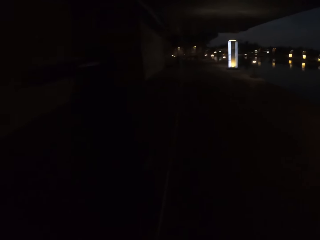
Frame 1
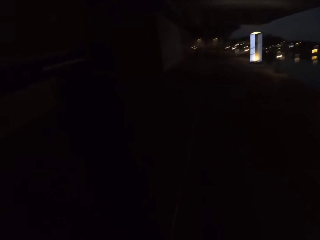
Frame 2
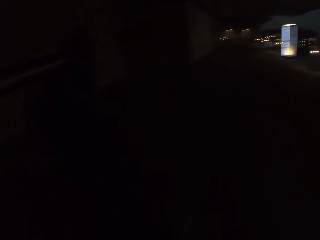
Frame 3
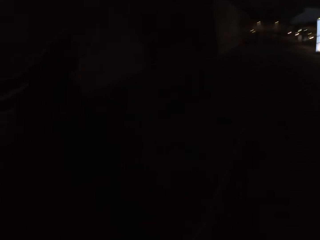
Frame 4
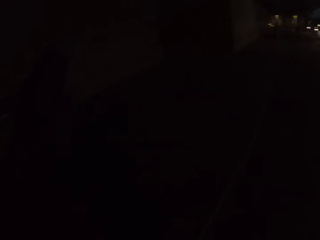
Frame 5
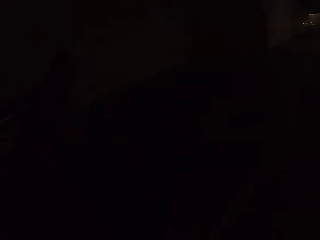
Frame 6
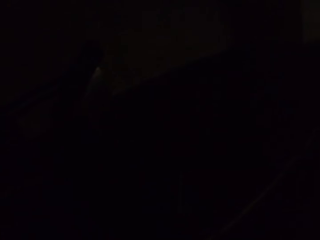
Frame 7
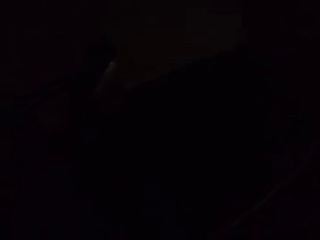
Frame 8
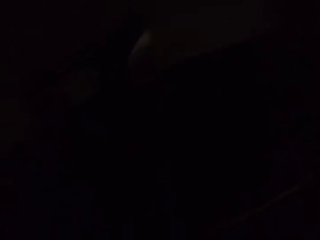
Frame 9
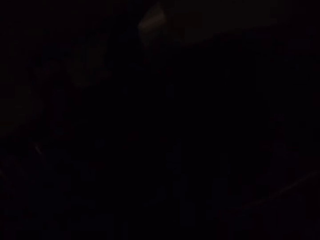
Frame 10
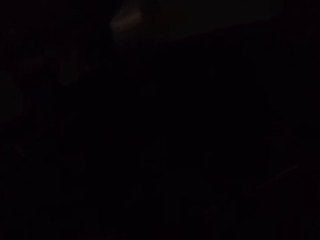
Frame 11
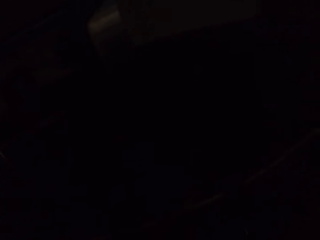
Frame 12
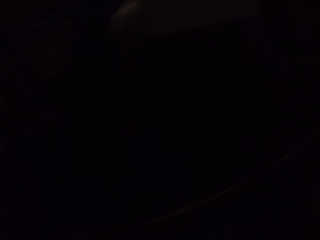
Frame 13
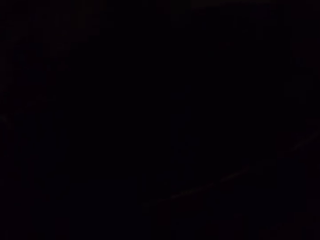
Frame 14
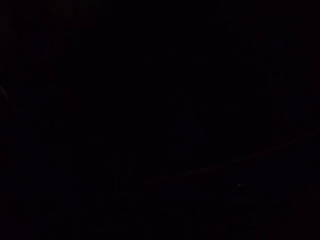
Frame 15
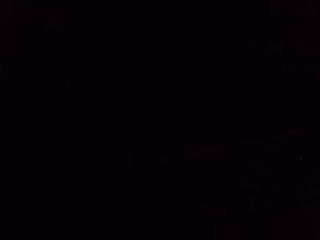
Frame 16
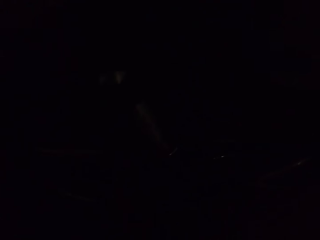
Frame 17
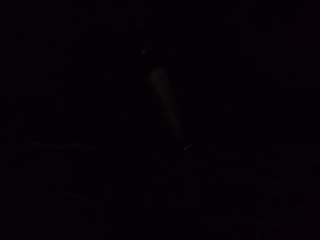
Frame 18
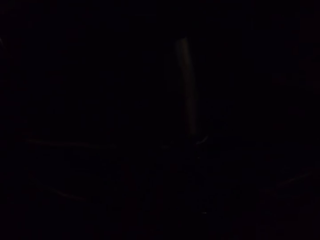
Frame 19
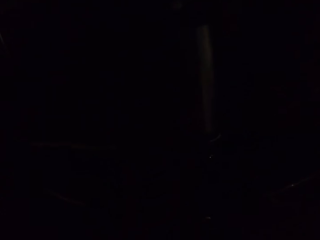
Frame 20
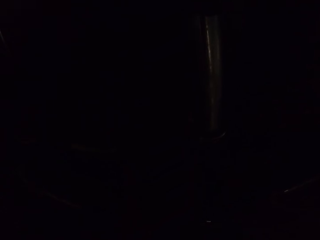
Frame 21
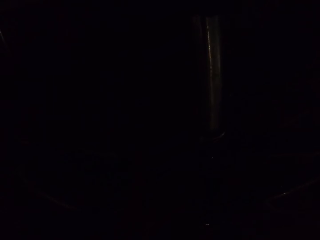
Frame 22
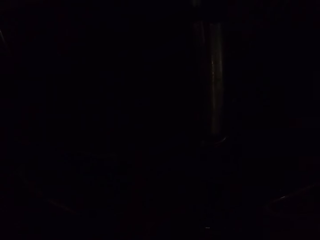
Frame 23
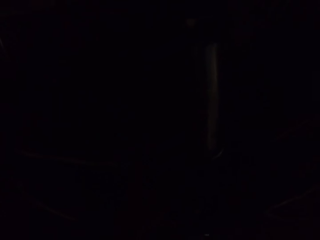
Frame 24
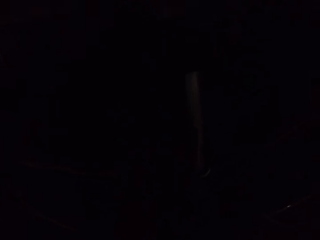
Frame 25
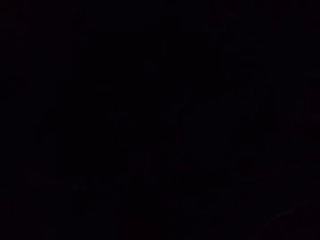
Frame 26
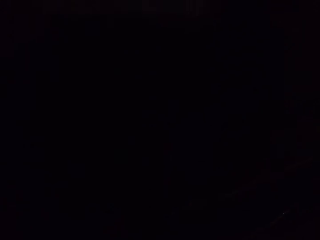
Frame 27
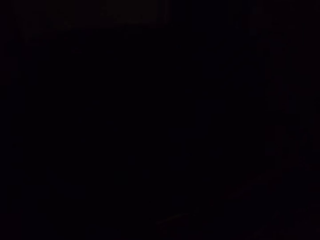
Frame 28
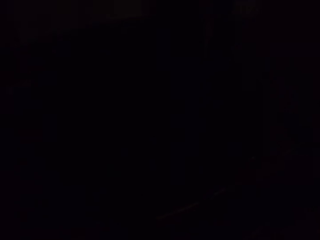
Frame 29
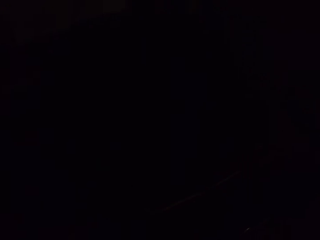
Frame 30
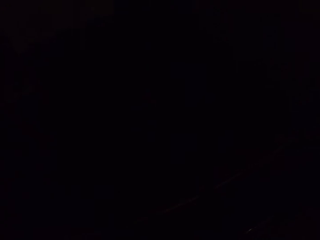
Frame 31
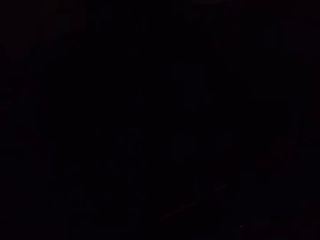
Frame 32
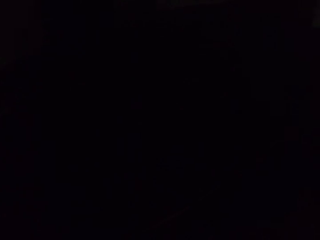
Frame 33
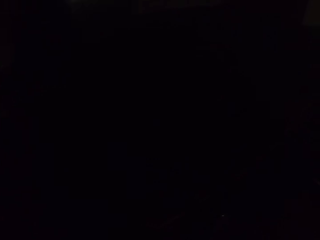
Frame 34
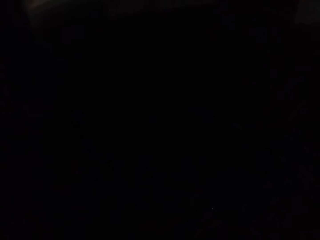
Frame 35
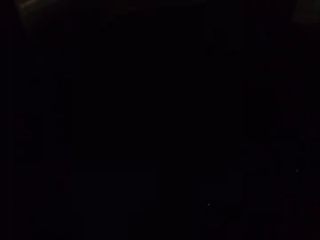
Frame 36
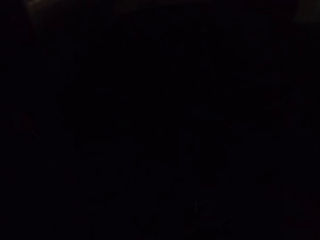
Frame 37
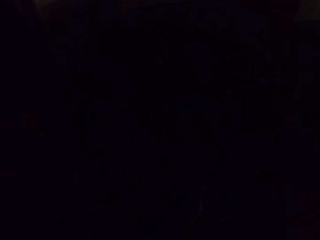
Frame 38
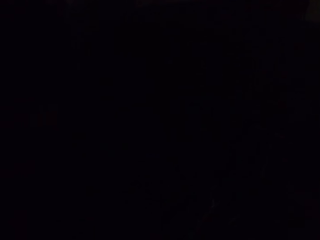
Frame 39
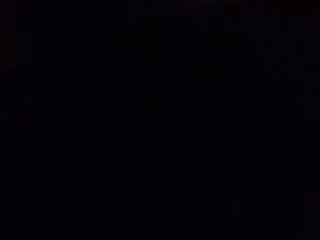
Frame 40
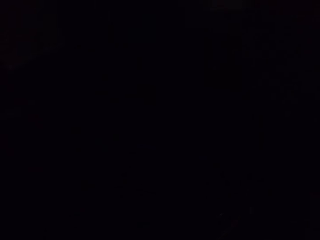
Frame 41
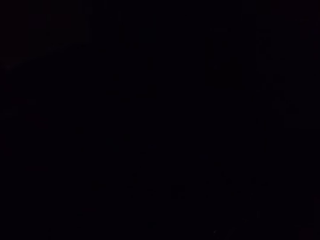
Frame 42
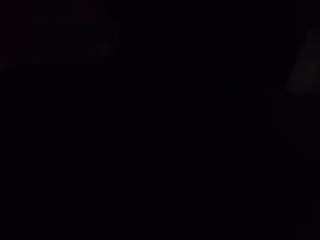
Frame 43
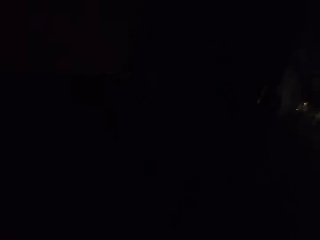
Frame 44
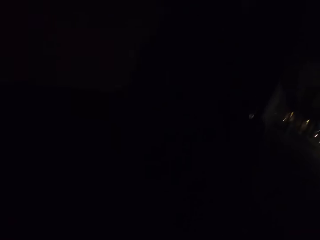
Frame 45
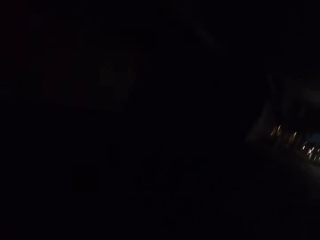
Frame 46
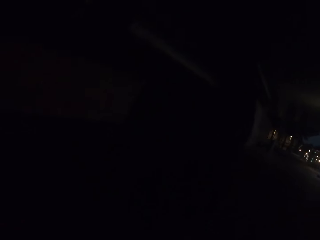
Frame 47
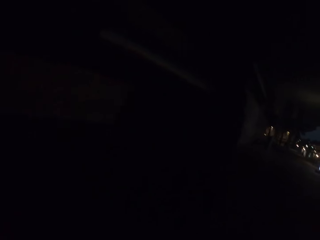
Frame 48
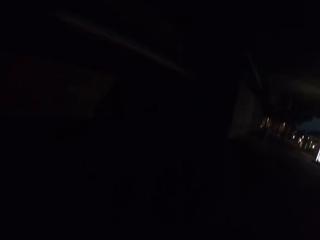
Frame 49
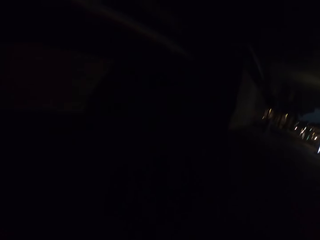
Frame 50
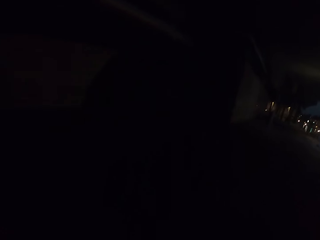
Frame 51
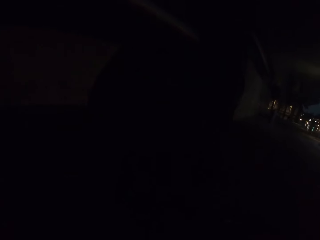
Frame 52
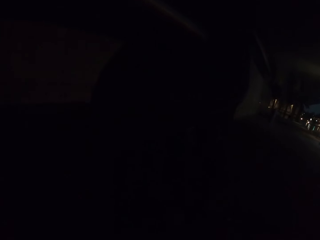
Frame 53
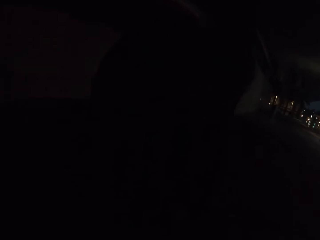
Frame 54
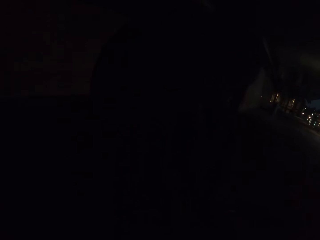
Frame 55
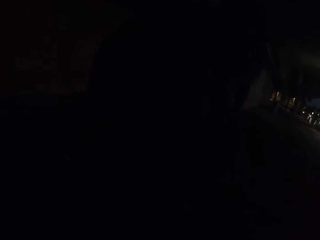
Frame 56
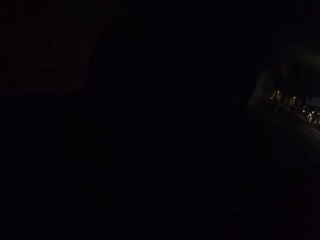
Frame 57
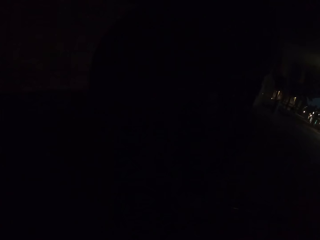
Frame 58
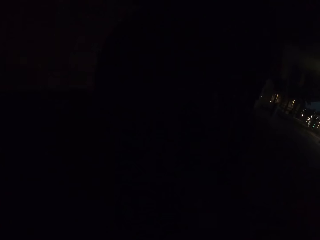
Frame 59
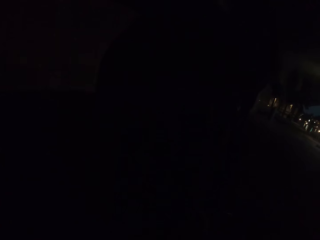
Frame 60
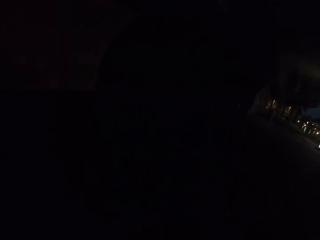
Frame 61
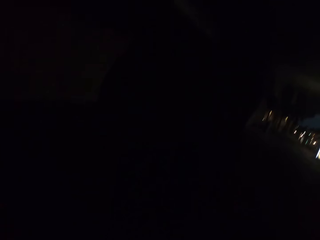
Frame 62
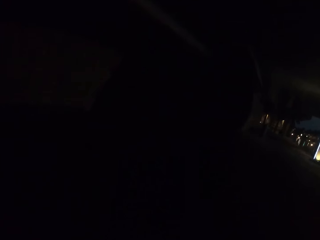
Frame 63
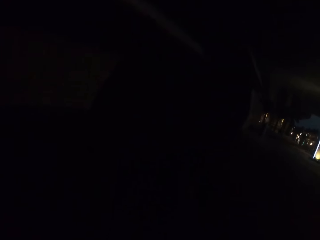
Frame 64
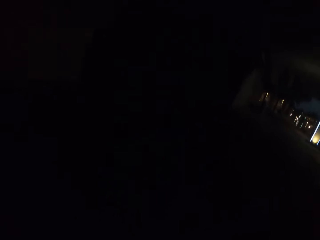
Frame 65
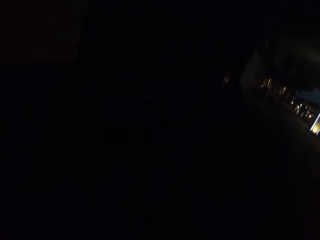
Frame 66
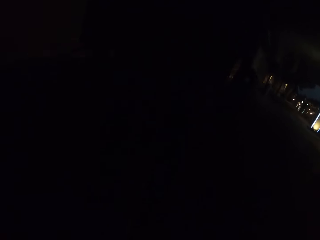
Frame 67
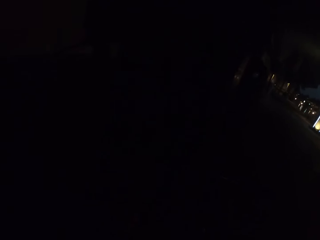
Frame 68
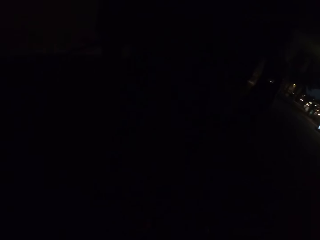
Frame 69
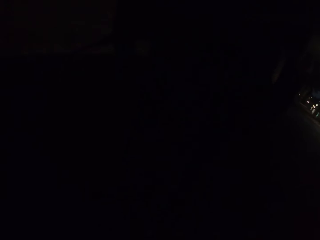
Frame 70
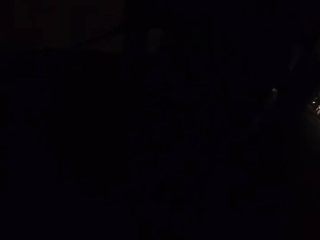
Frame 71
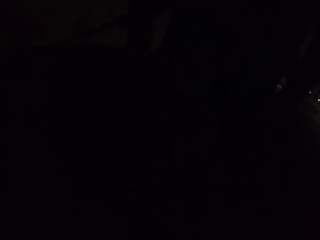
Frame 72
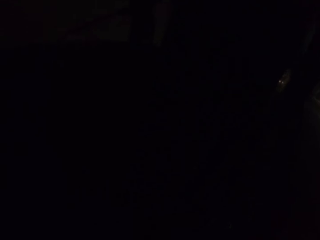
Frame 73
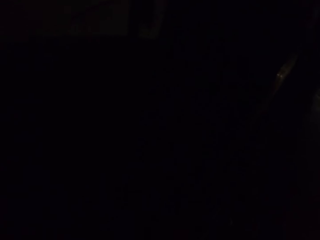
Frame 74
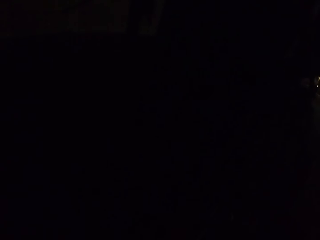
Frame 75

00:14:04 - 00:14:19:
The camera wearer gets off the bike. They stop. They lock the bike to the rail. They look around.

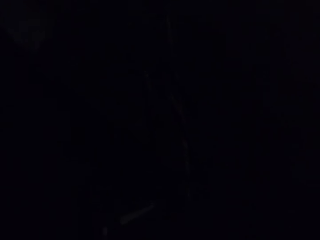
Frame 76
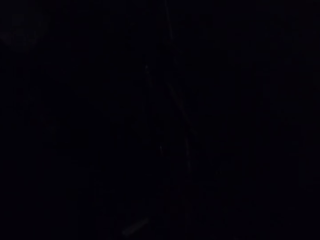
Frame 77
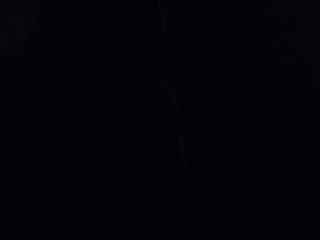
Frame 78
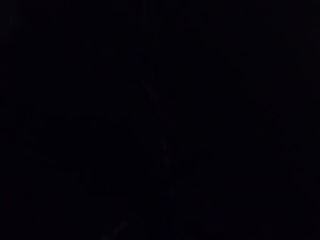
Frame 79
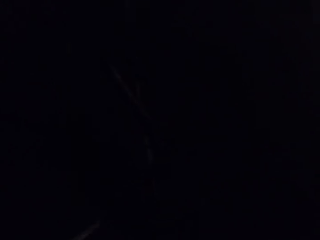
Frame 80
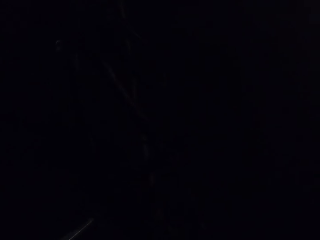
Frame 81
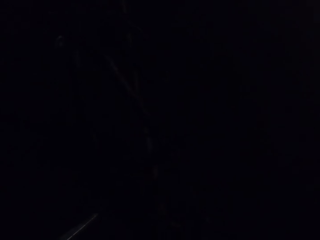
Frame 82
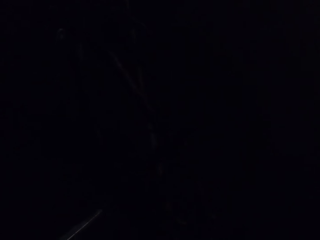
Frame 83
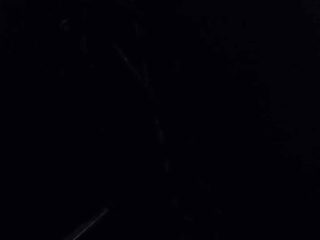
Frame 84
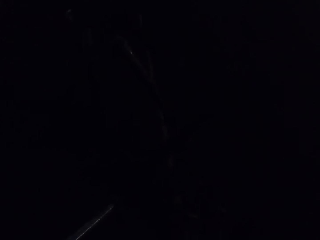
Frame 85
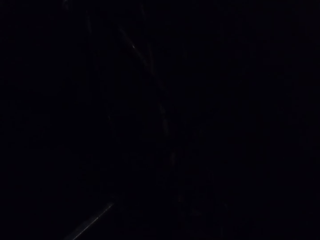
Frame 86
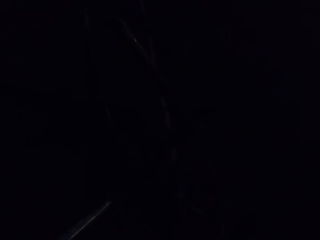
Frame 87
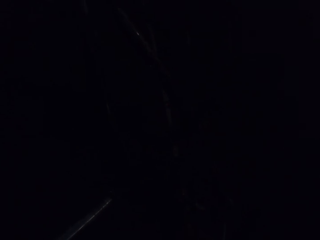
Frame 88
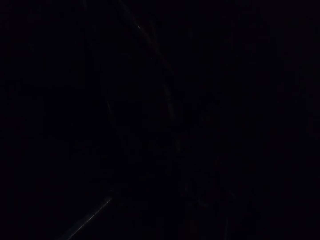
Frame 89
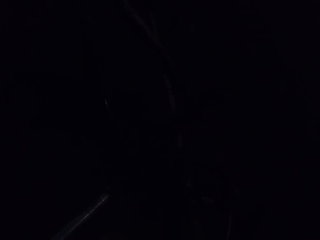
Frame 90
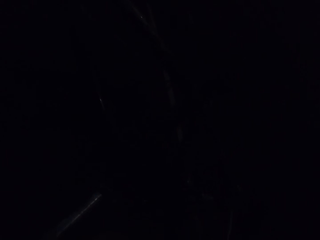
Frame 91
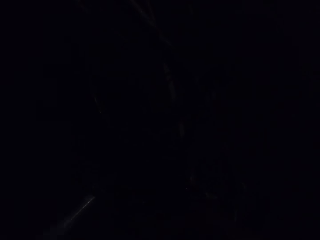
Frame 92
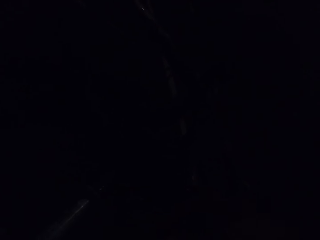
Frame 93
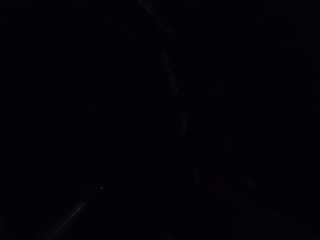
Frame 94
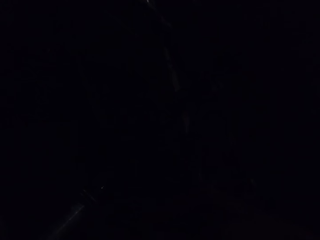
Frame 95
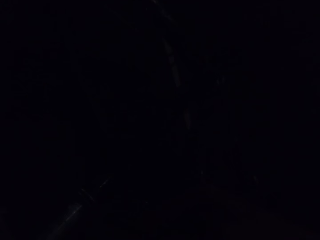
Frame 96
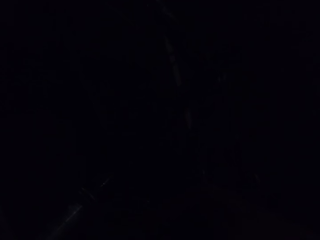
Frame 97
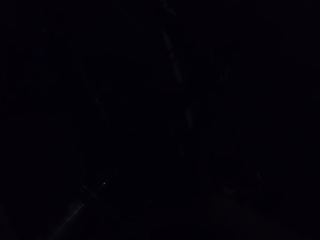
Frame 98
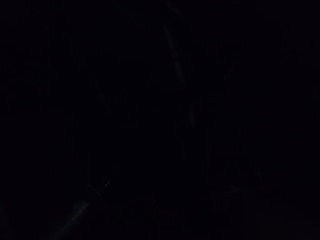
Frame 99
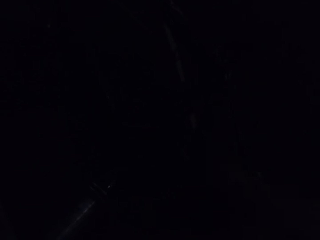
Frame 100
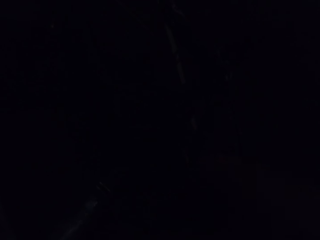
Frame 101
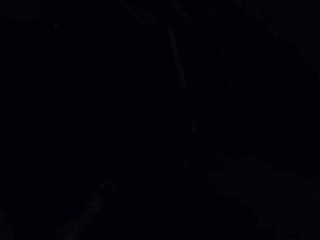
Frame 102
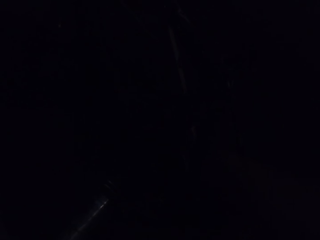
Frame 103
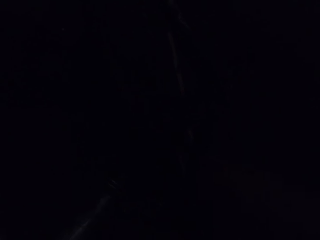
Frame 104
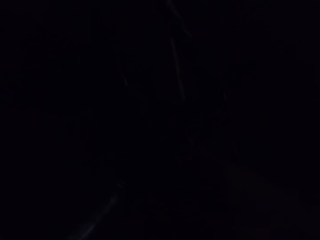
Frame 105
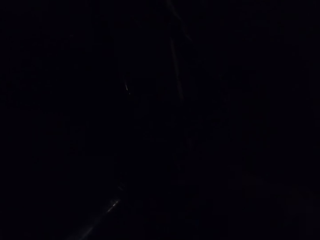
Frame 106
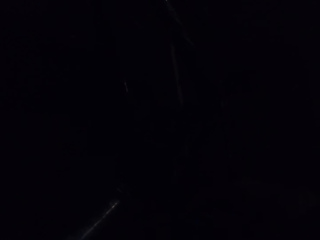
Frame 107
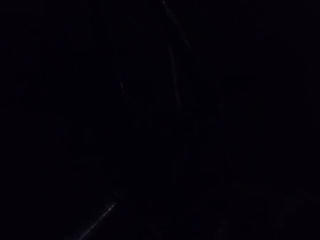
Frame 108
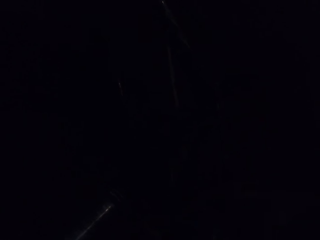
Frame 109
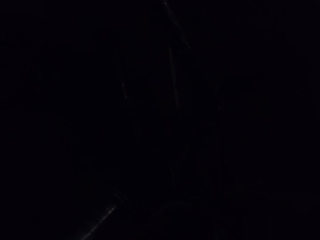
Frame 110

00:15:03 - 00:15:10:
The camera wearer unlocks the bike from the rail.
